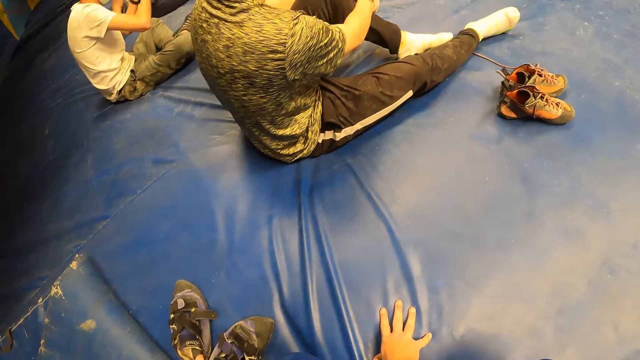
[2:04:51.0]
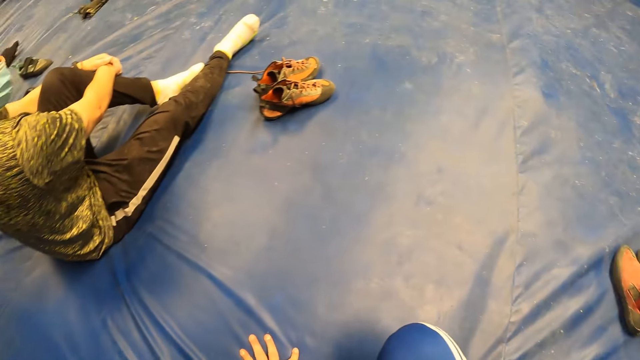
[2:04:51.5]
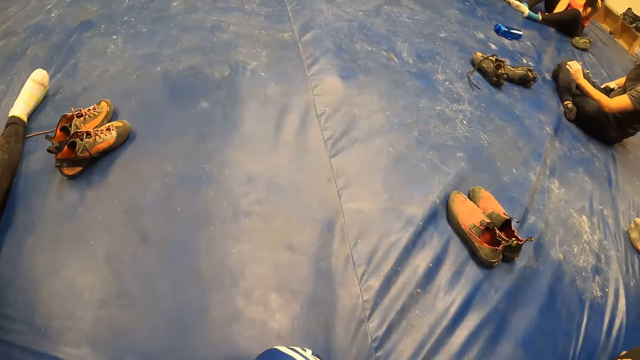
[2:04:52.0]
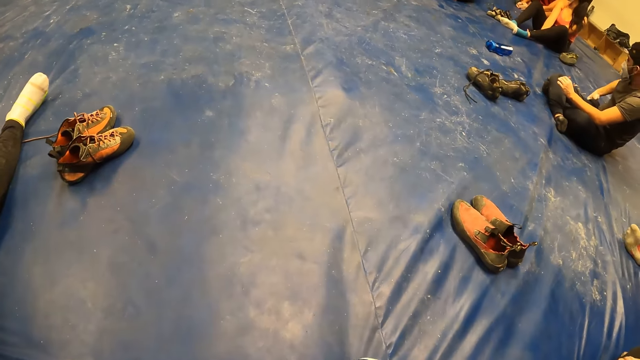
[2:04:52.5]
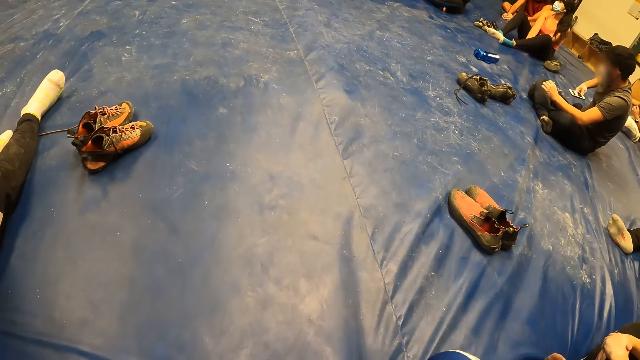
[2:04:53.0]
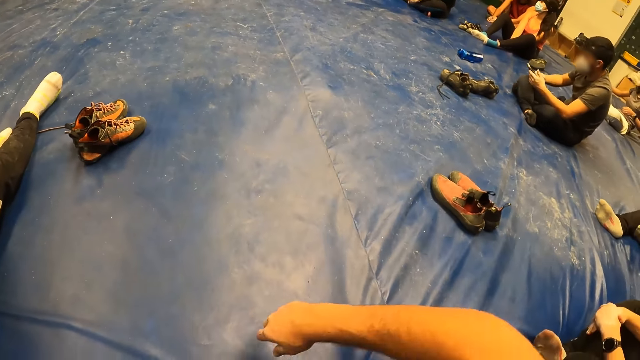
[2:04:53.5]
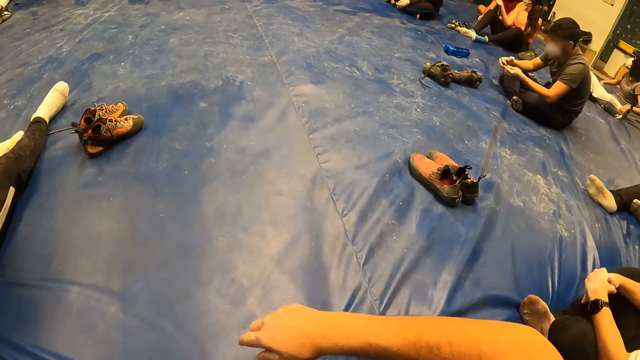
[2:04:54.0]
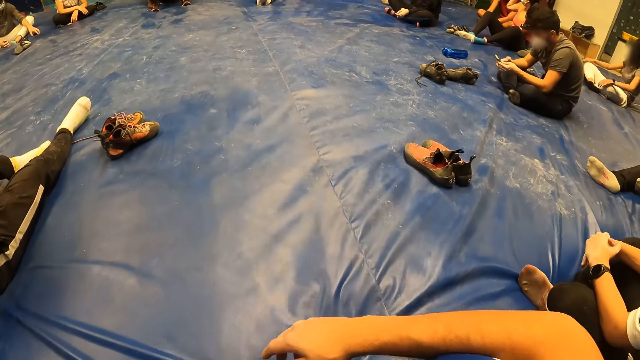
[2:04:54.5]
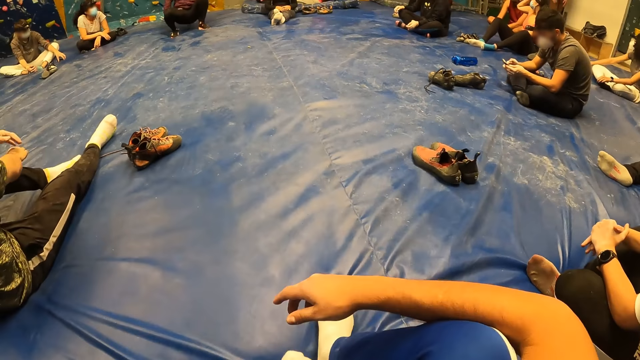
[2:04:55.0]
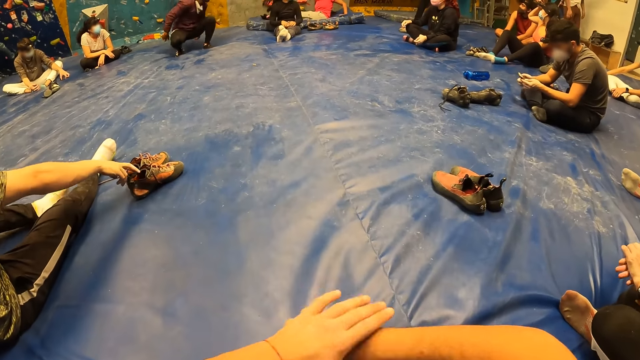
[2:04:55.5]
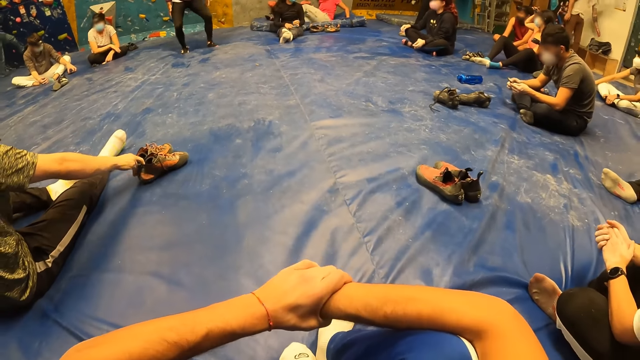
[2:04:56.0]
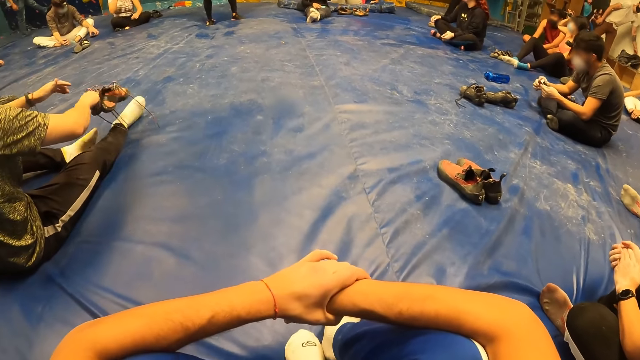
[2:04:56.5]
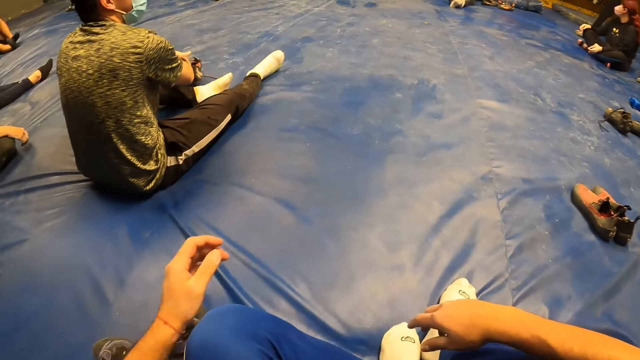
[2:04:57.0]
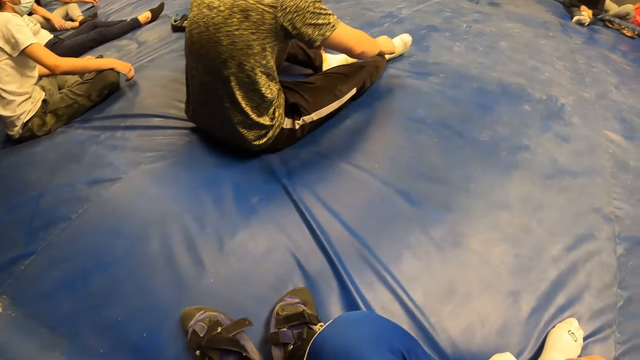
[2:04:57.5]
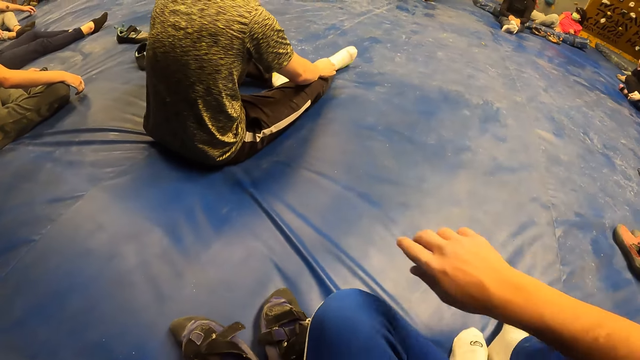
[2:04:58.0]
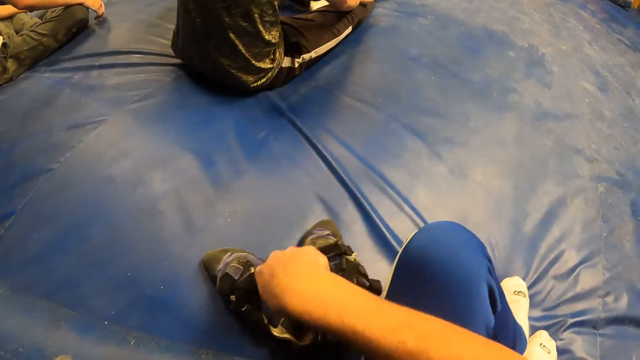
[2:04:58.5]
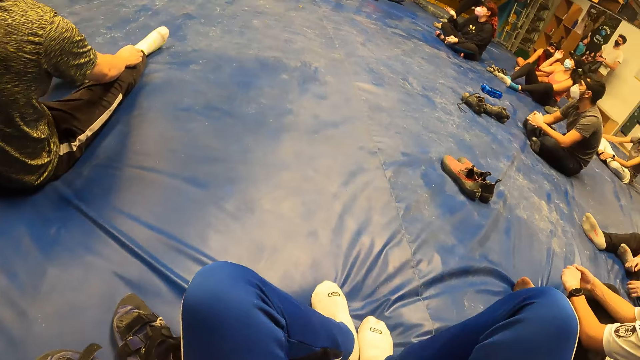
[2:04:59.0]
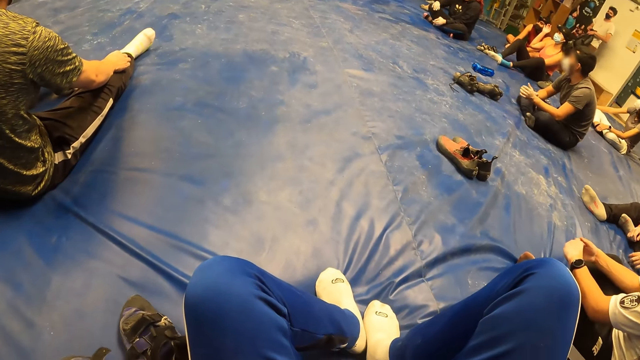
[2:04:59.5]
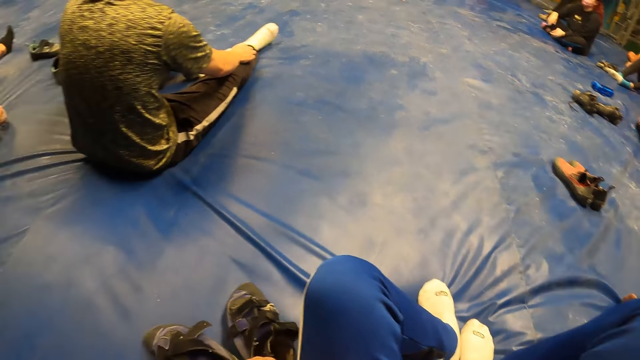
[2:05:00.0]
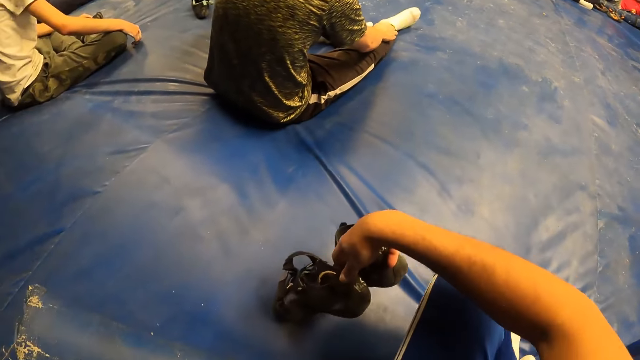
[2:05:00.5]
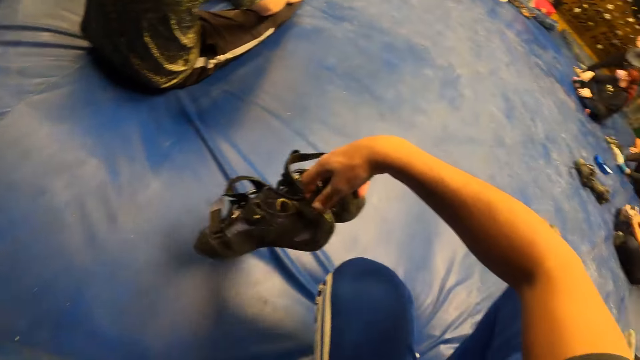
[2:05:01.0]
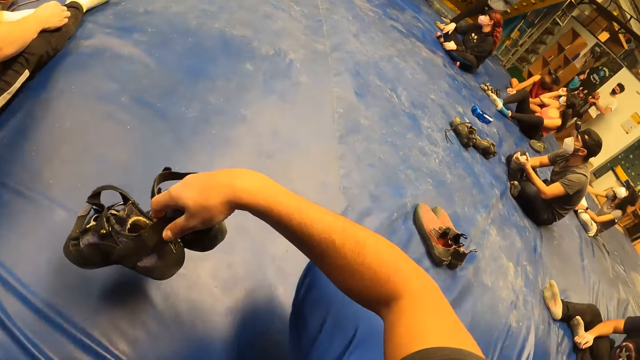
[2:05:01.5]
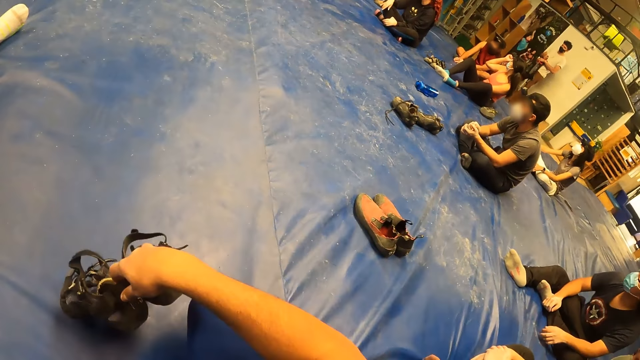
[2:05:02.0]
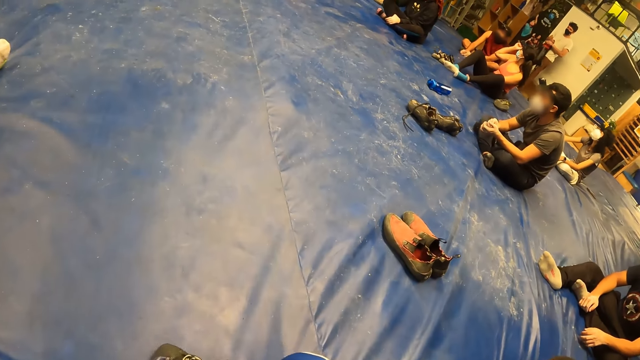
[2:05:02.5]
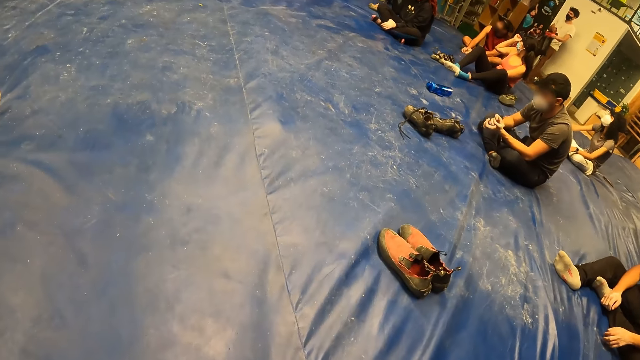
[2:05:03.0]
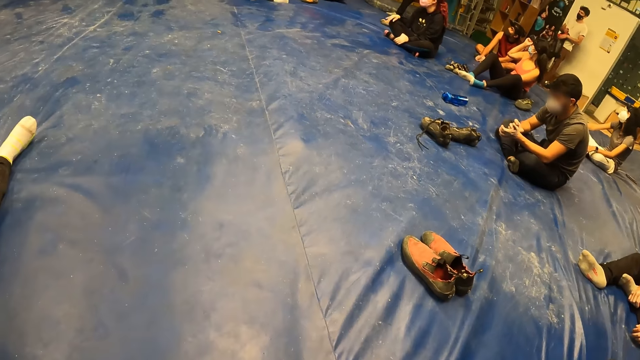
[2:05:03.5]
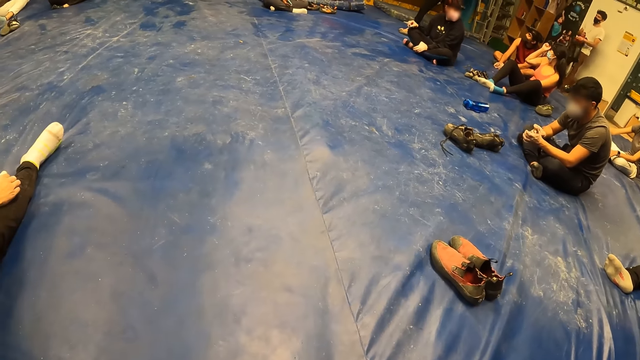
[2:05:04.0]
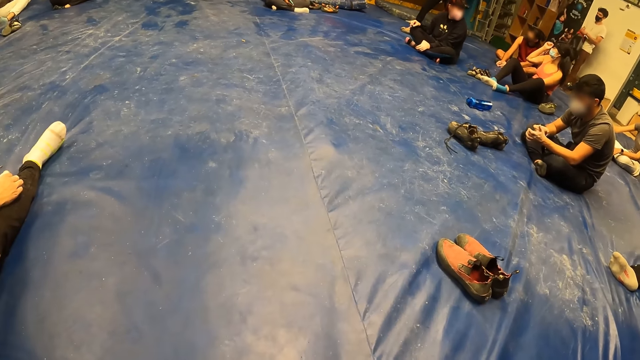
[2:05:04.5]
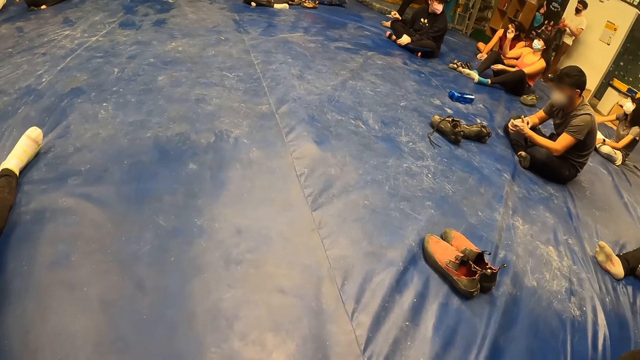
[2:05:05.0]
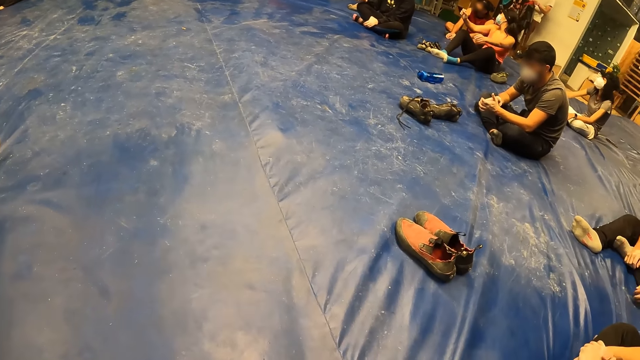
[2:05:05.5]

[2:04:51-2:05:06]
The camera wearer picks up a pair of sandals from the crash pad with his left hand. He looks around the room. He looks at the shoe. He puts the hands together. A man picks up the shoes, holds the shoes and puts the right hand on the leg. The camera wearer puts the hand on the knee. He looks around the room. He picks up the pair of sandals or shoes from the crash pad with his right hand. He holds the shoes. He drops the pair of sandals to the floor with his right hand. He looks around the room.

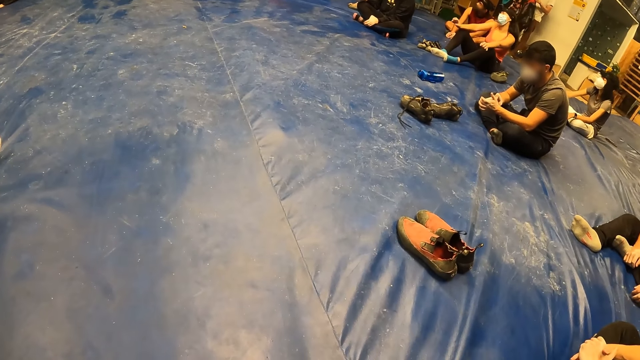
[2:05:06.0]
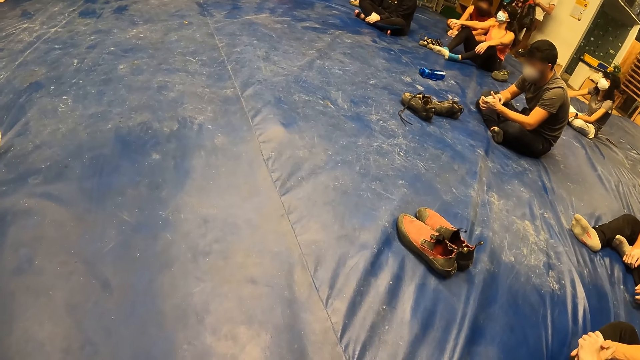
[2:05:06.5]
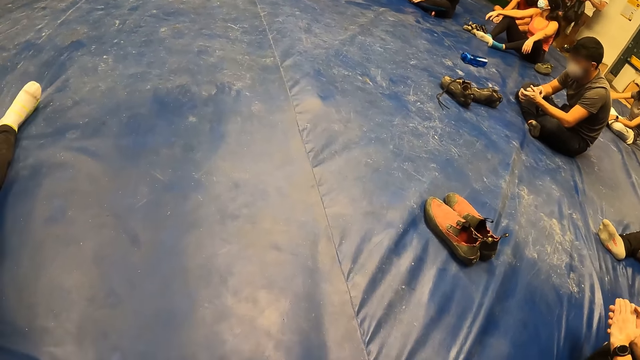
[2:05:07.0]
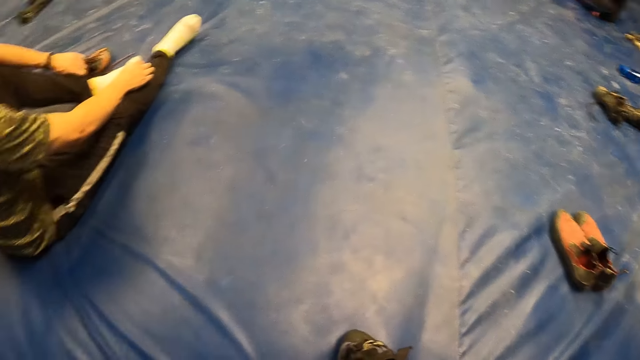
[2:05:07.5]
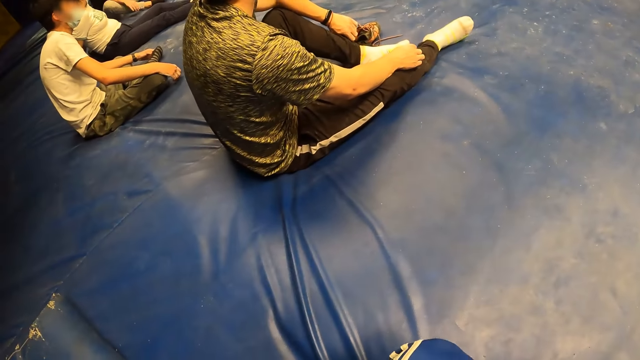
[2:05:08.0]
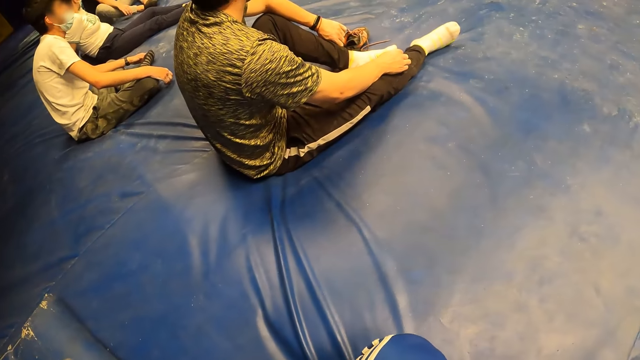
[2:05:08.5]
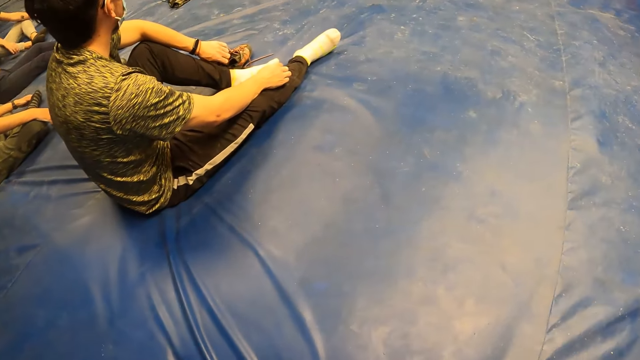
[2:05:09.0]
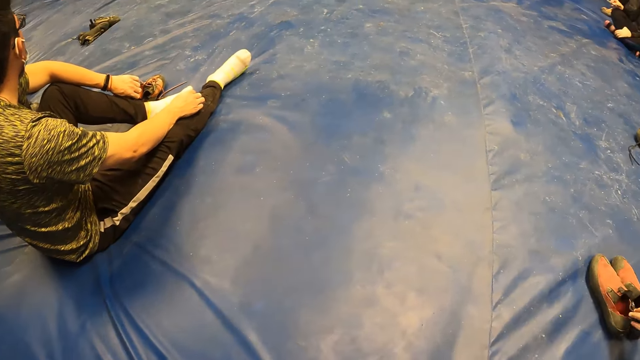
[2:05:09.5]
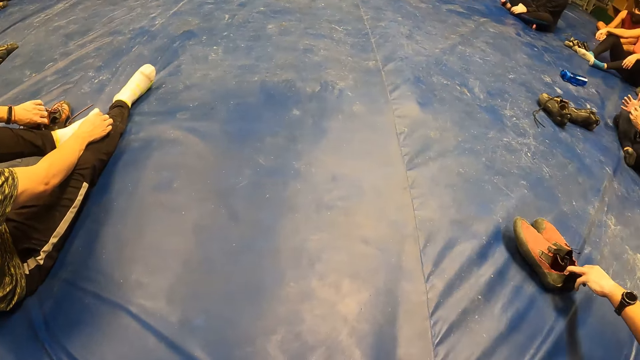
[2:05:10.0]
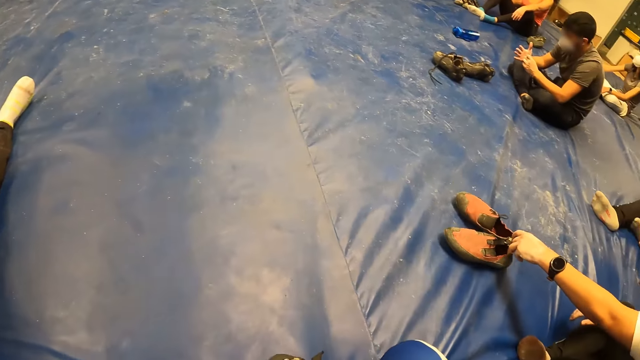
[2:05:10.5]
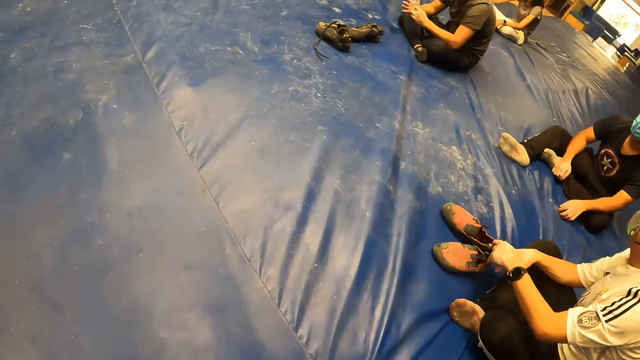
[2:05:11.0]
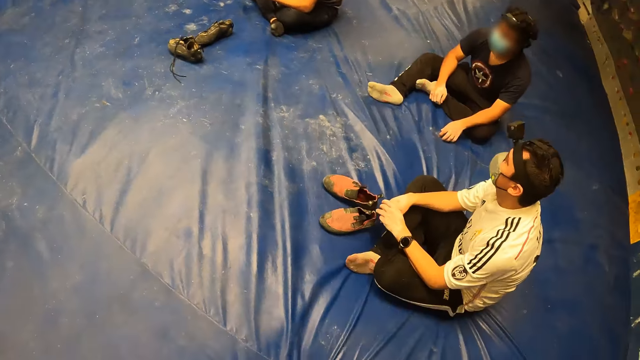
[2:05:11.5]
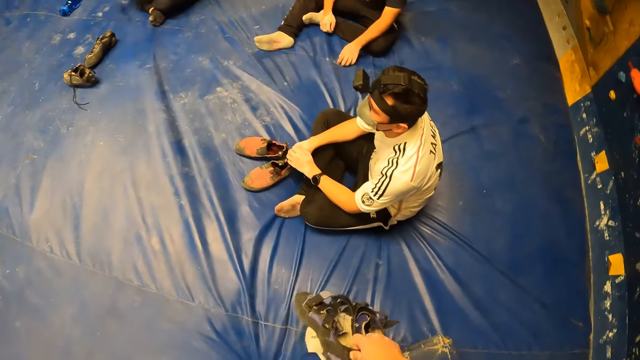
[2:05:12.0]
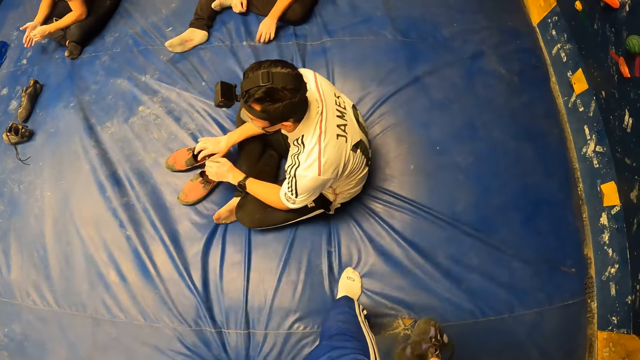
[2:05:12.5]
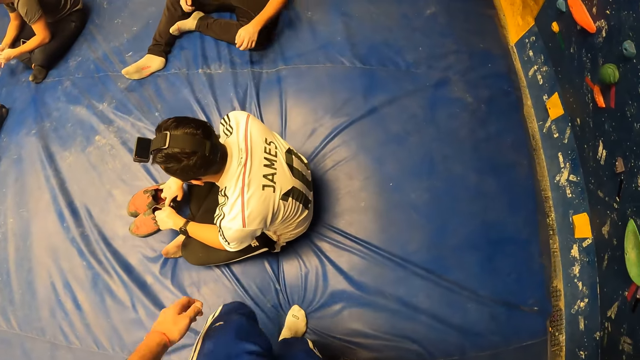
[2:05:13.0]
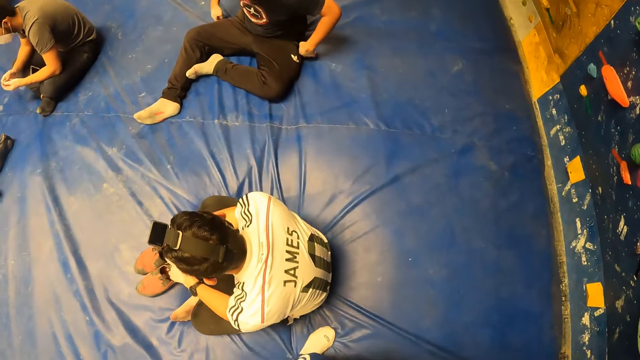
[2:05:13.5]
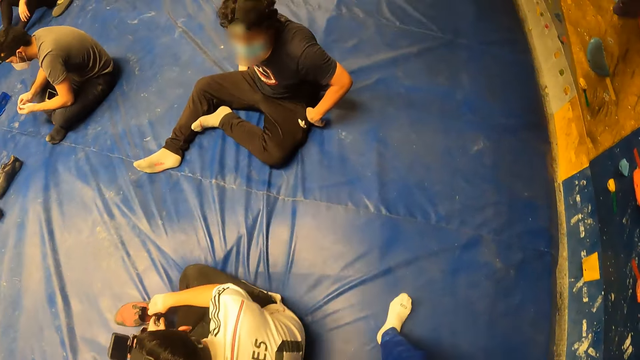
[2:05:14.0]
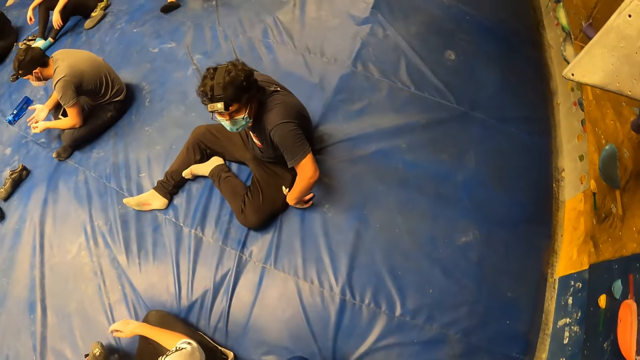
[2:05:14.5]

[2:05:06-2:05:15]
The man moves a pair of shoes across the floor with his left hand. The man picks up the shoes and holds the shoes. The camera wearer walks in the room.
